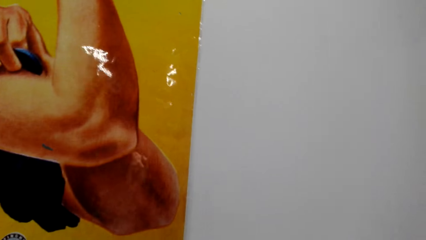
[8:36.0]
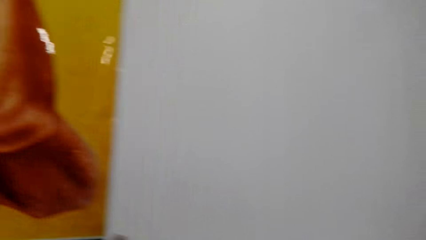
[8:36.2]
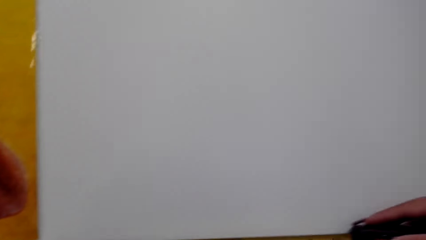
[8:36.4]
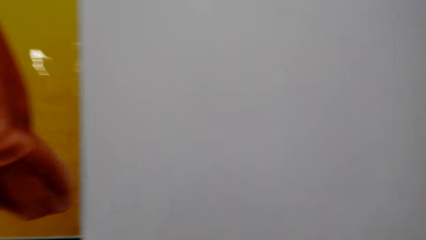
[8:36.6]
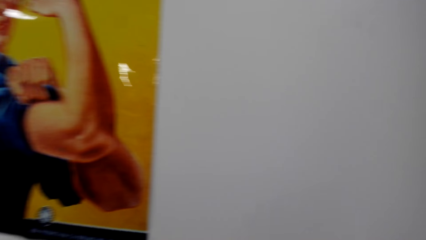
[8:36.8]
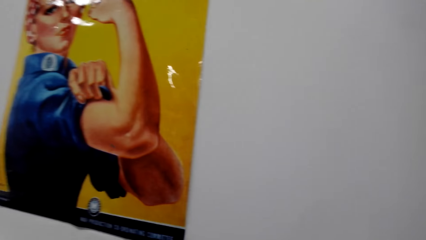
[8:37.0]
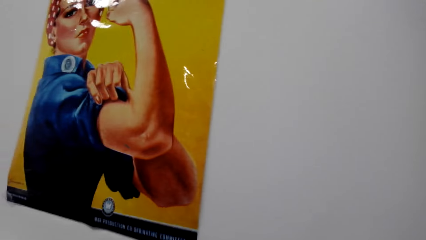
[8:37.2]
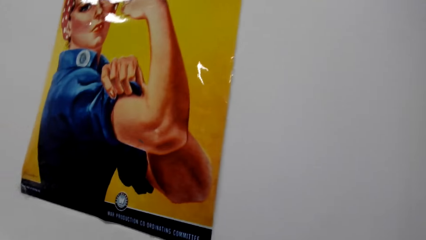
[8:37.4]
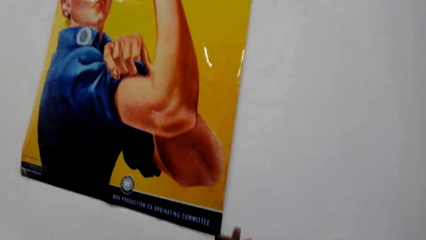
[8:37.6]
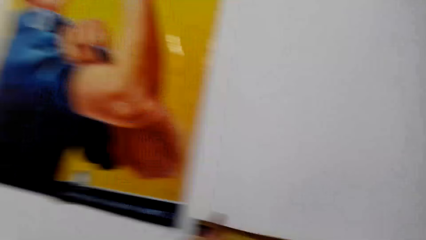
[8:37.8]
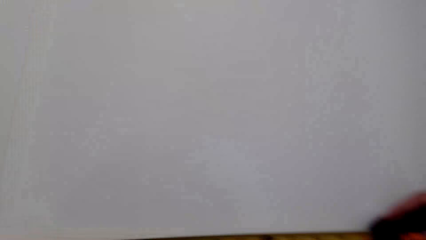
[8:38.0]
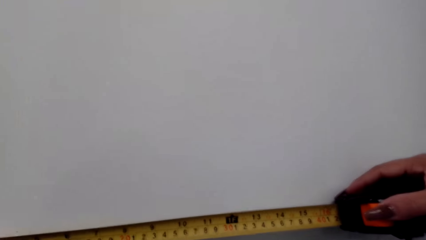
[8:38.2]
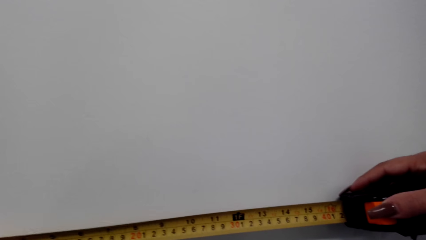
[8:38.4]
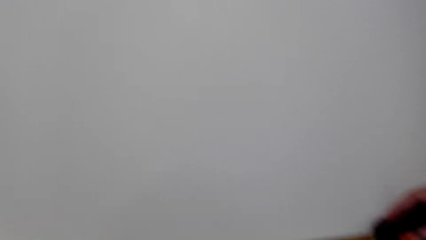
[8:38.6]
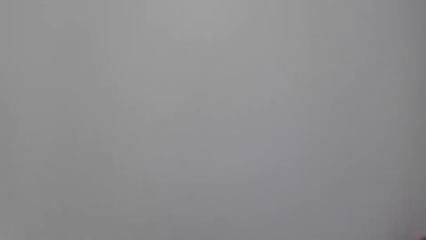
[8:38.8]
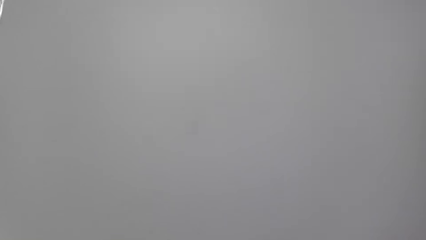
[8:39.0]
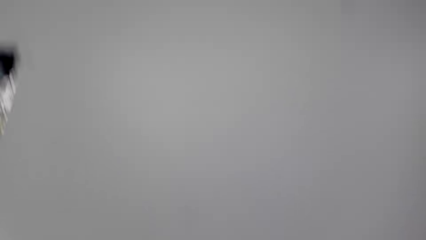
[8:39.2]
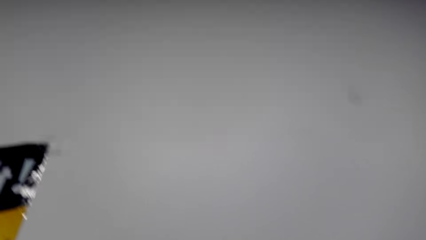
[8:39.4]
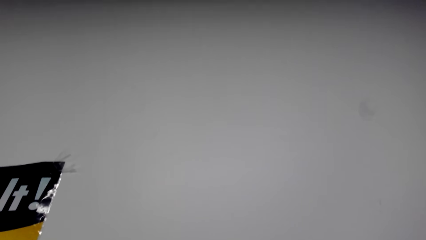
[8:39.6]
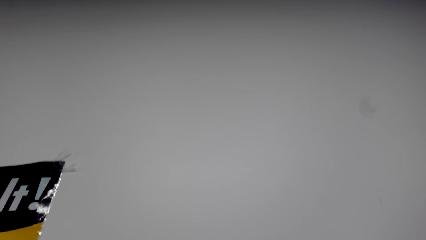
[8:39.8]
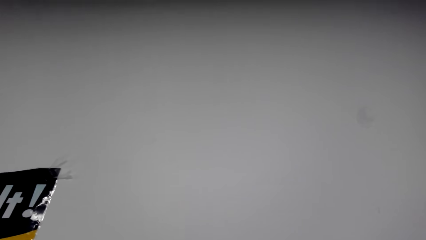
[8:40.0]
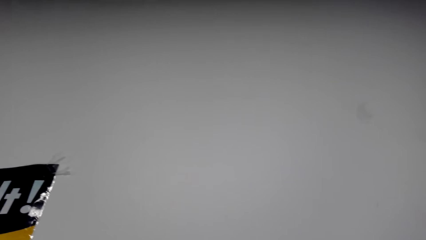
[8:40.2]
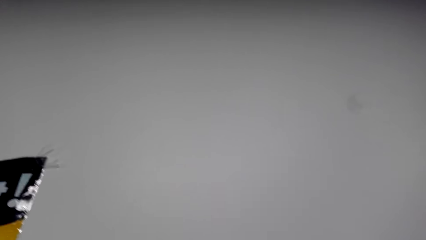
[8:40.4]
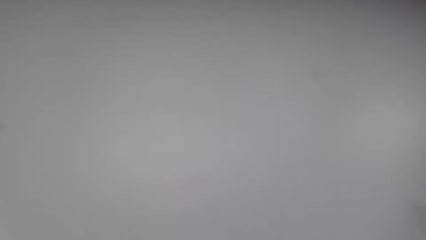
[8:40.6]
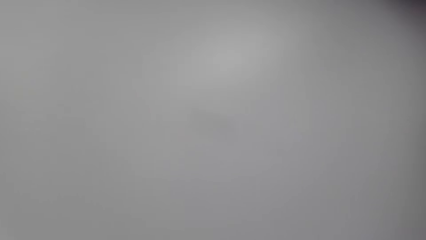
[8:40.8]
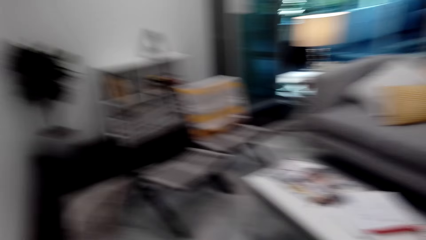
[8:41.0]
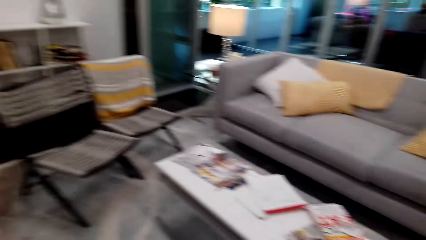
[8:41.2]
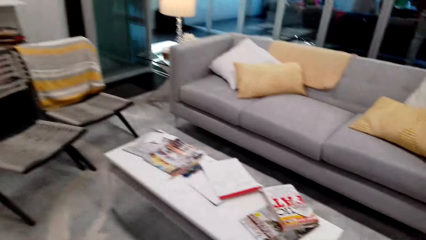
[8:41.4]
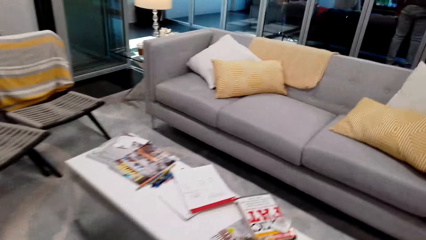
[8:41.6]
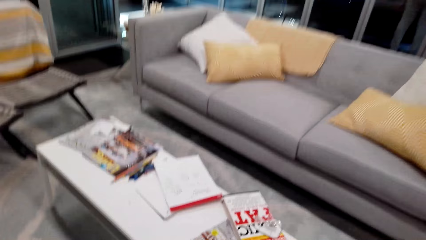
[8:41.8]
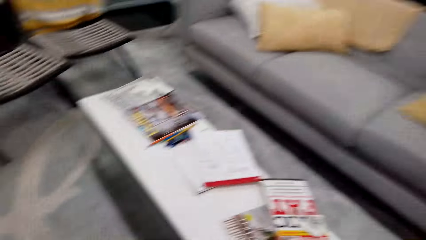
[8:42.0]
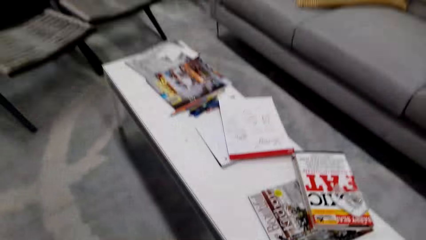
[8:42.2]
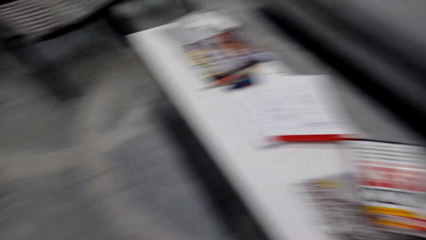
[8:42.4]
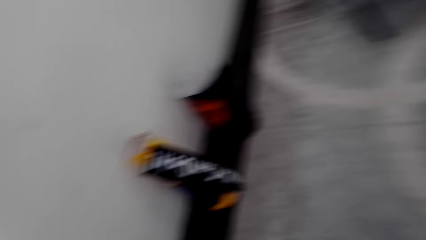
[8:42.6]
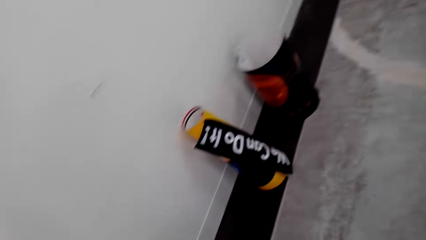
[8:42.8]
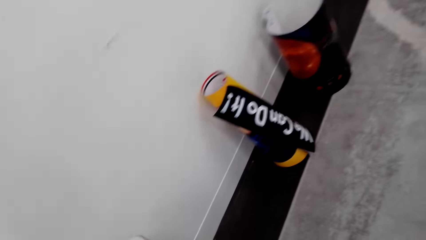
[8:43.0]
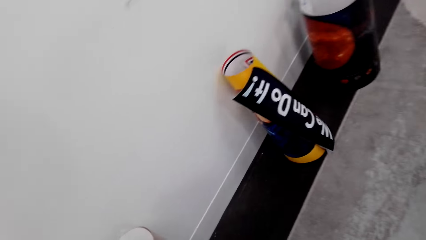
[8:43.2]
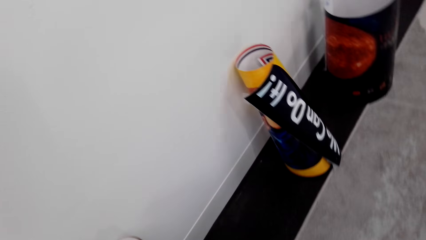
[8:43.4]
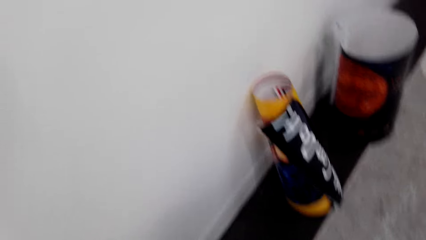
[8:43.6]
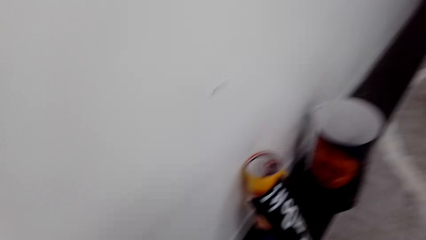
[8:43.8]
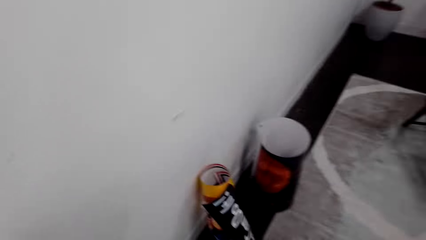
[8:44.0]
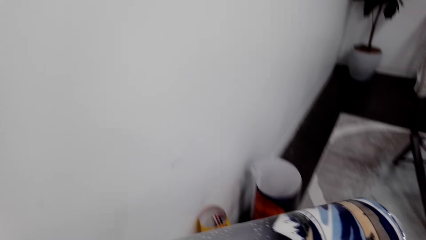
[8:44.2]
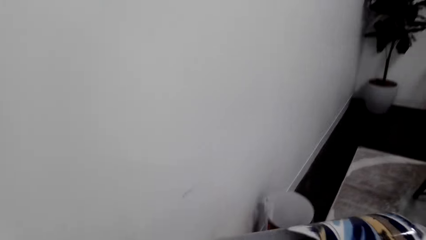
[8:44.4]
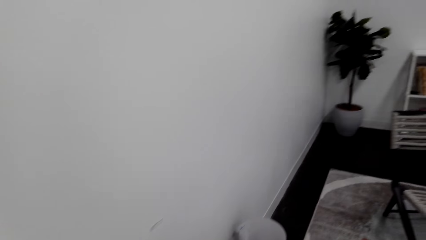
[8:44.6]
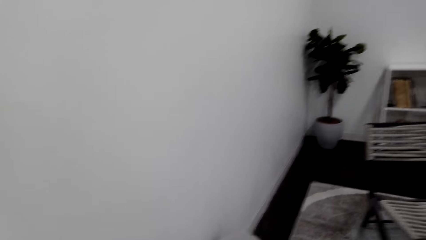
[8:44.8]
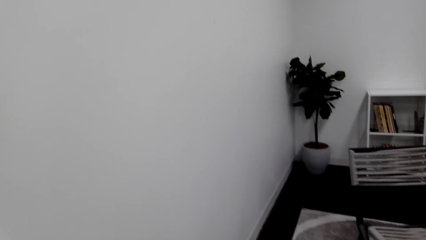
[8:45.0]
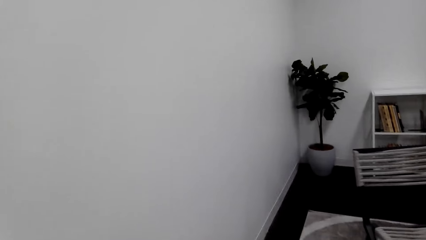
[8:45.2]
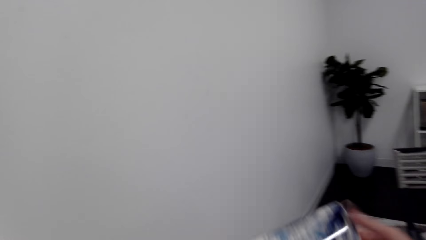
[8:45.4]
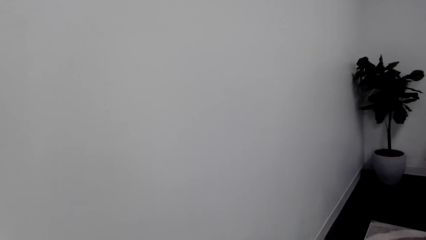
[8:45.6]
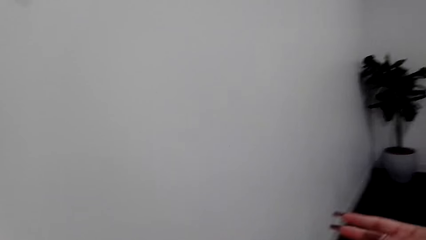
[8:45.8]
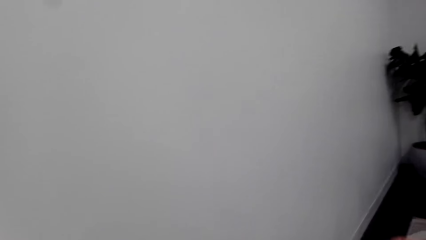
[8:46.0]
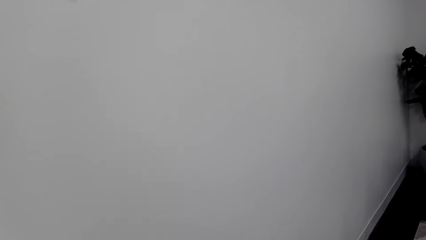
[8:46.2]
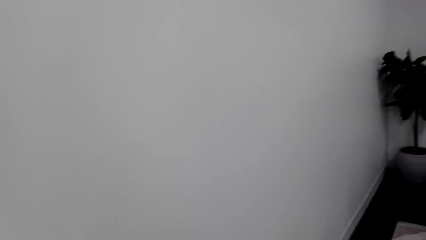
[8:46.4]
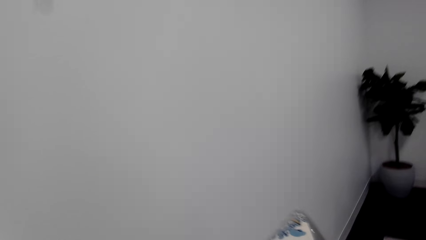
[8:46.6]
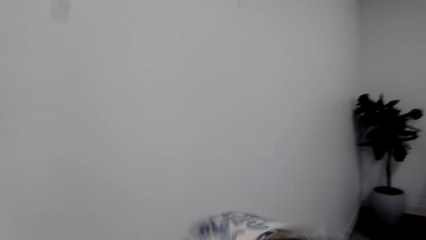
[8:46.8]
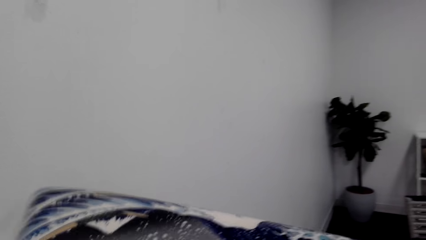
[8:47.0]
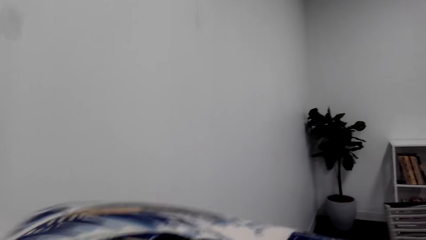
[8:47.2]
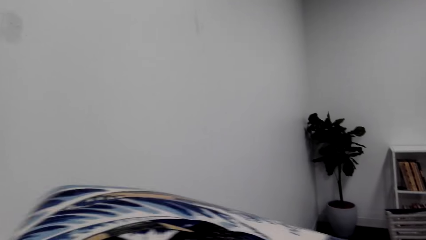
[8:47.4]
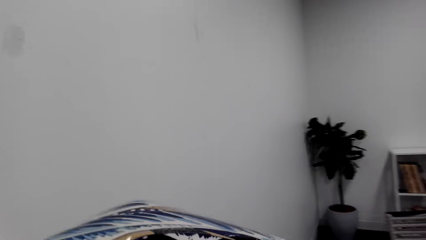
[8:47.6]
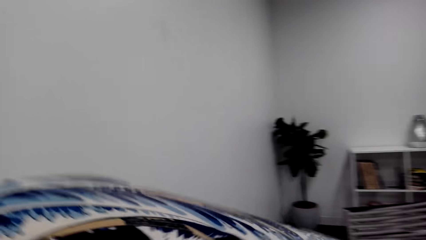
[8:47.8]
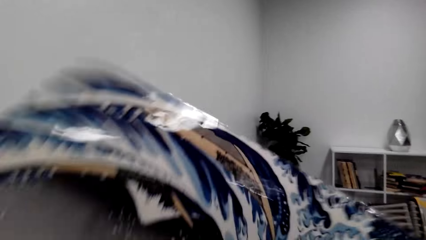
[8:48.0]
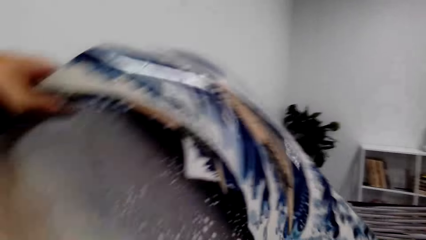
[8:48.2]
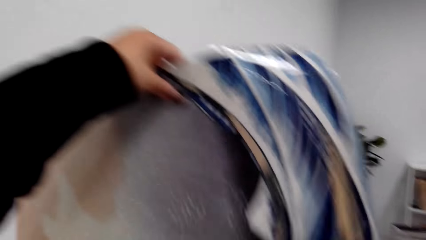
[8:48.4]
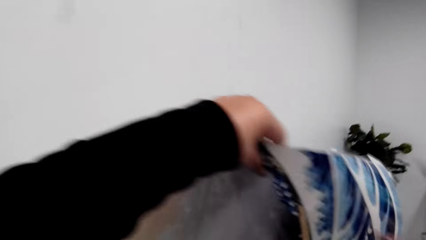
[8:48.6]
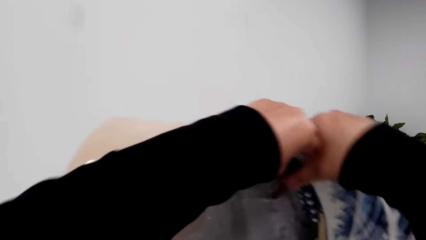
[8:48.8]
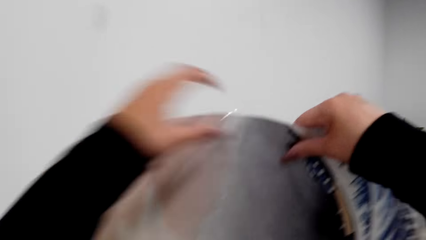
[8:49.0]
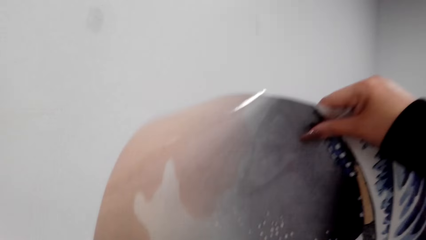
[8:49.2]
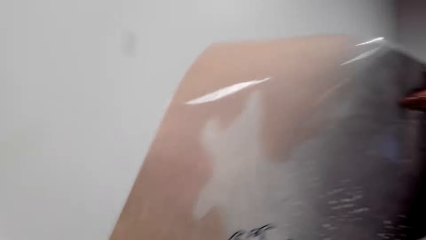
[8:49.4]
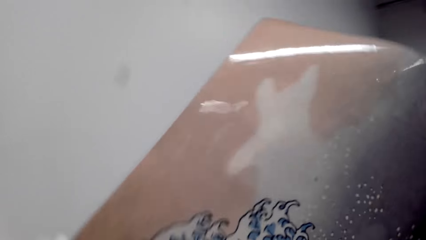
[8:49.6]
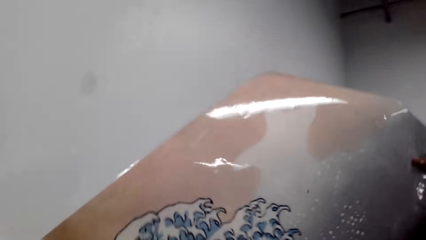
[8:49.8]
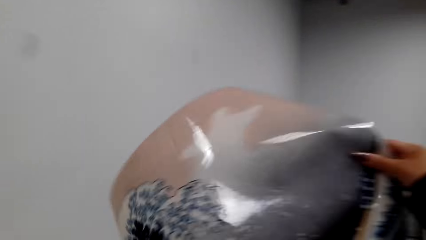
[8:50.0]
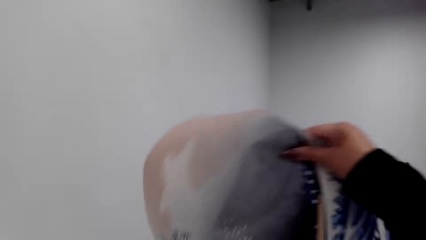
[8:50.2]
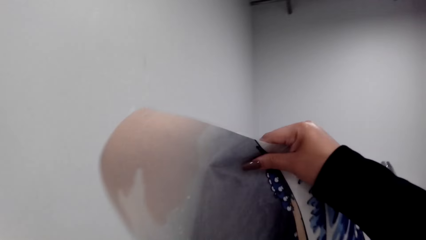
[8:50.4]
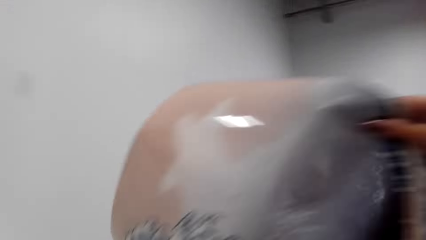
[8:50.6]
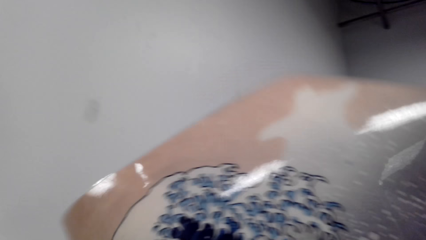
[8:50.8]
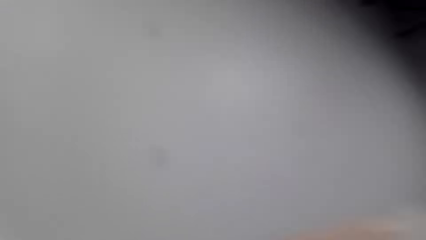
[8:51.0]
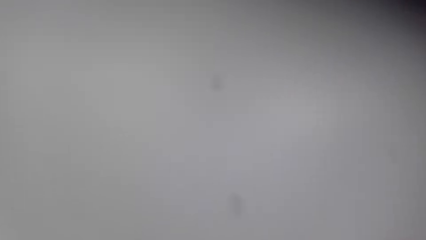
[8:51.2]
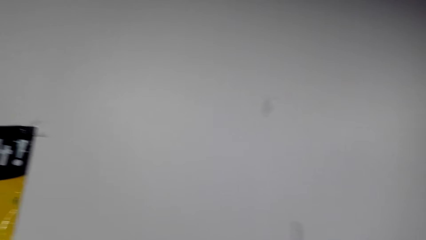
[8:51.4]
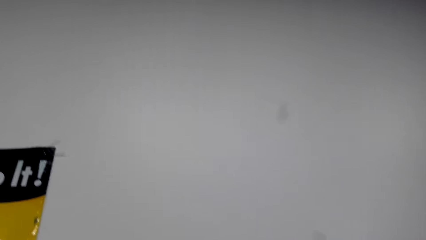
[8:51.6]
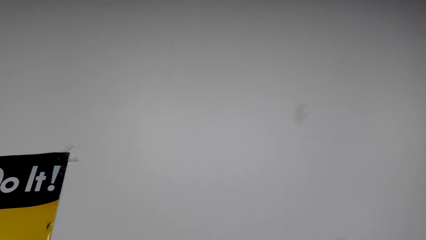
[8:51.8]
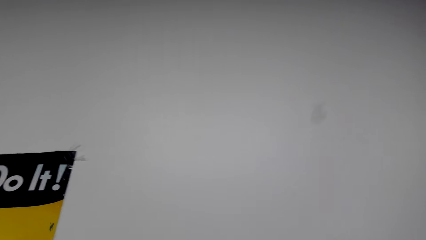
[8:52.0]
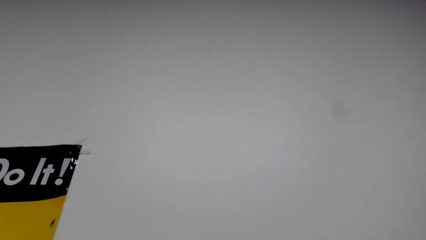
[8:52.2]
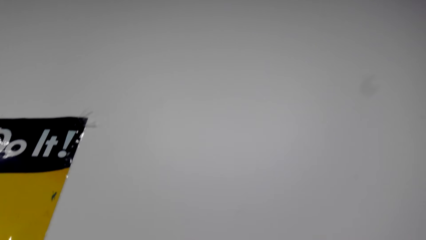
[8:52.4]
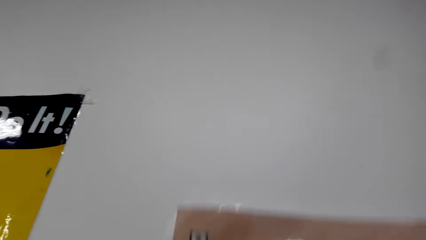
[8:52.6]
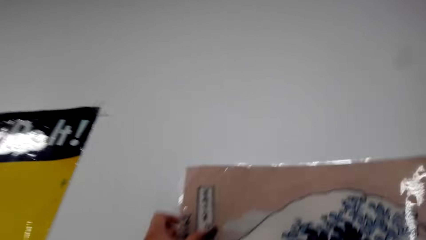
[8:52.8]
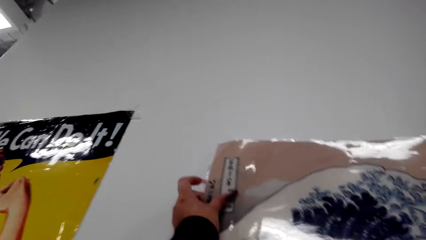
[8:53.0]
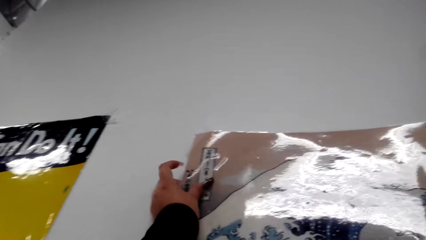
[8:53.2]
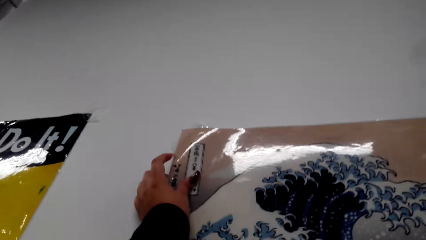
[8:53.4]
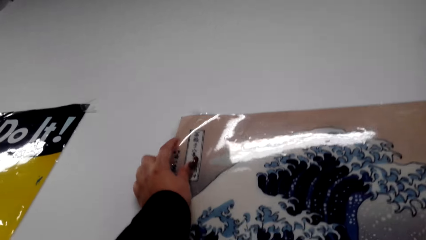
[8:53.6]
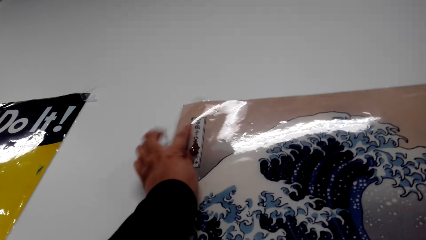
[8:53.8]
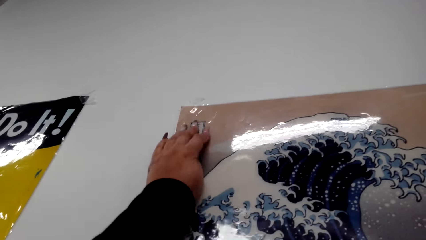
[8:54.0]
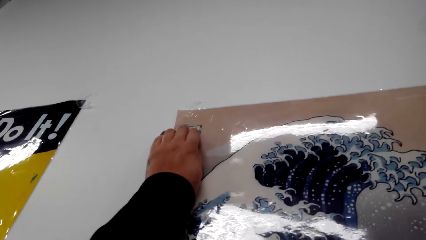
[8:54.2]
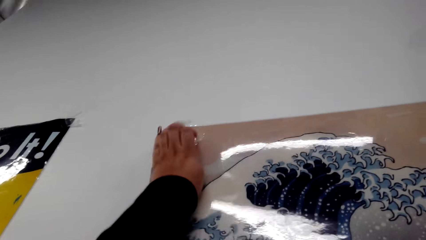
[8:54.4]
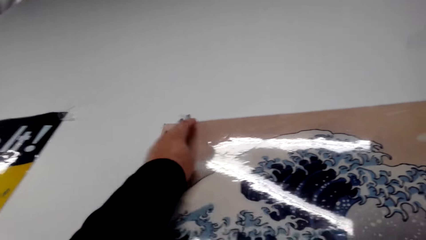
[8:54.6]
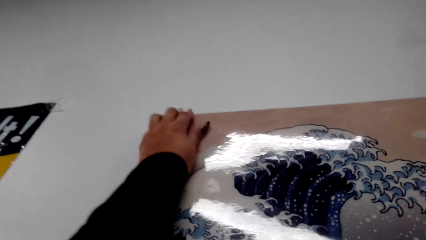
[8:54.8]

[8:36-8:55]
The camera wearer takes another paper. They unwrap the decoration. They put the paper on the wall. They stick the decoration on the wall with a sellotape.
